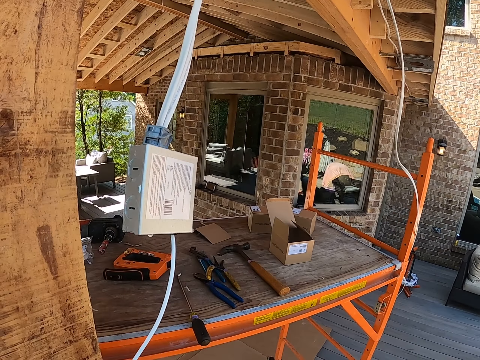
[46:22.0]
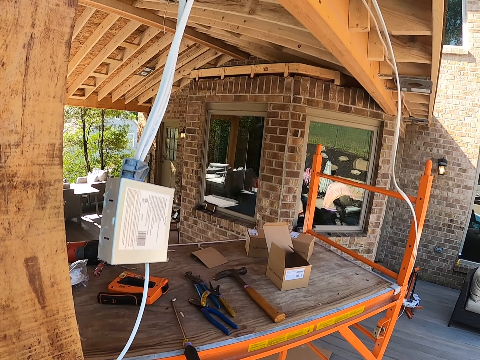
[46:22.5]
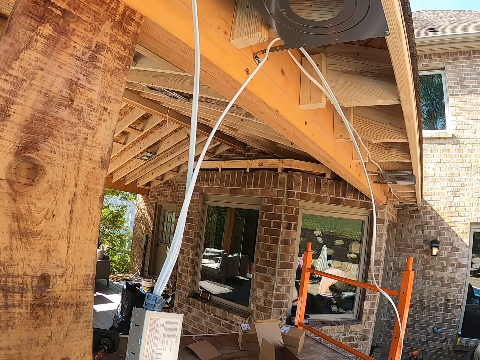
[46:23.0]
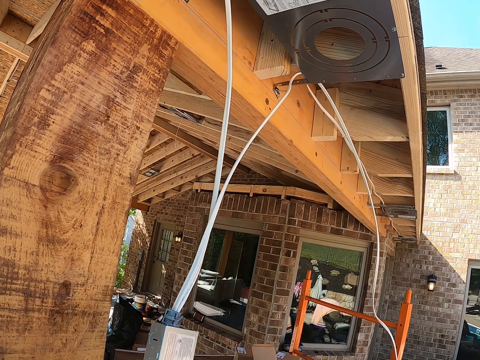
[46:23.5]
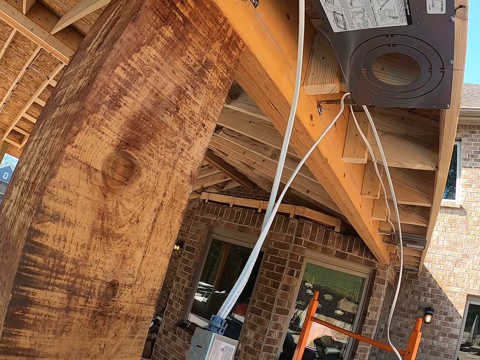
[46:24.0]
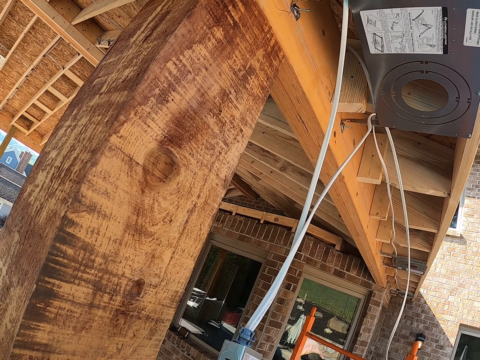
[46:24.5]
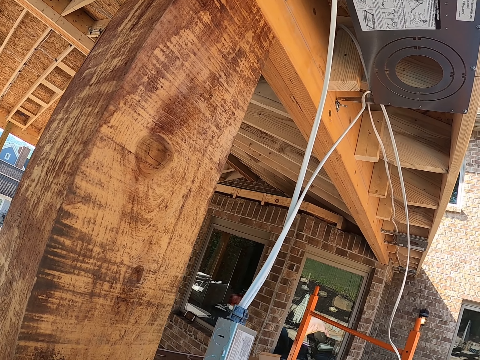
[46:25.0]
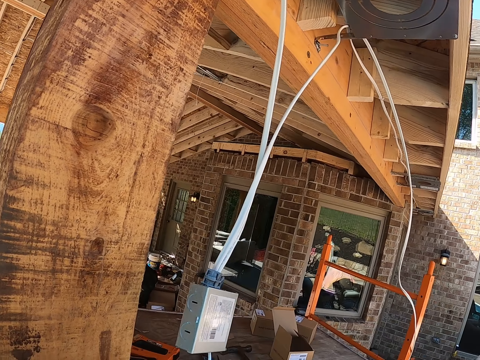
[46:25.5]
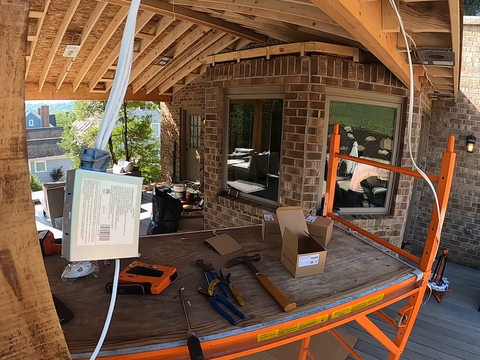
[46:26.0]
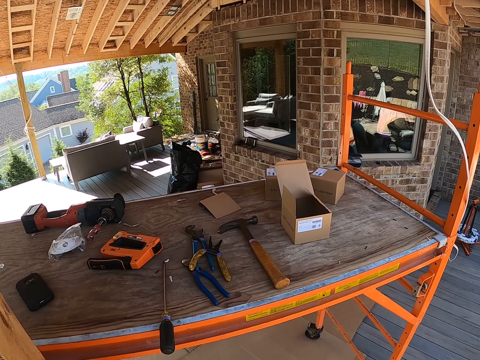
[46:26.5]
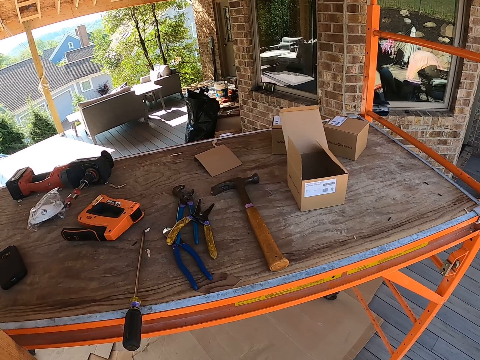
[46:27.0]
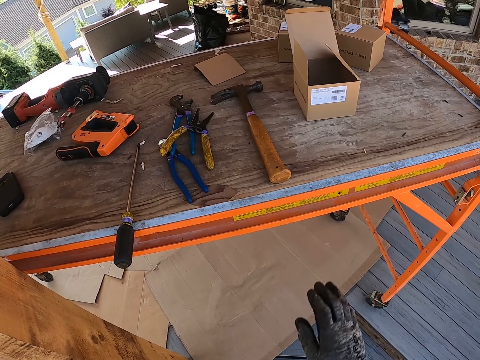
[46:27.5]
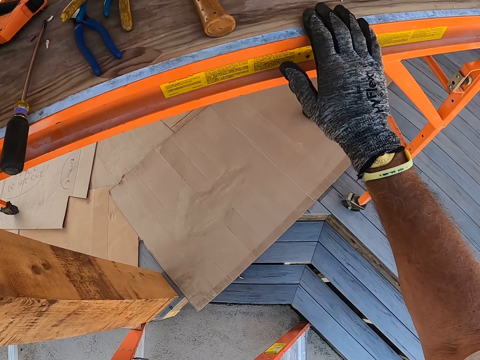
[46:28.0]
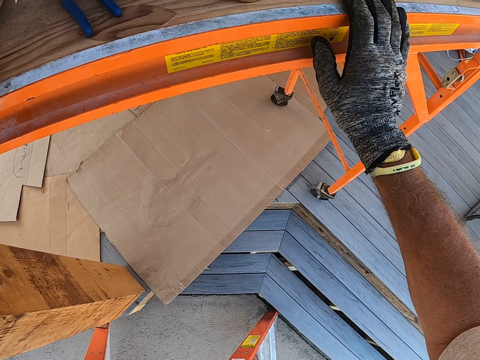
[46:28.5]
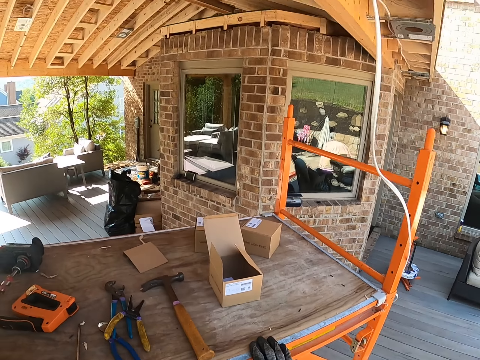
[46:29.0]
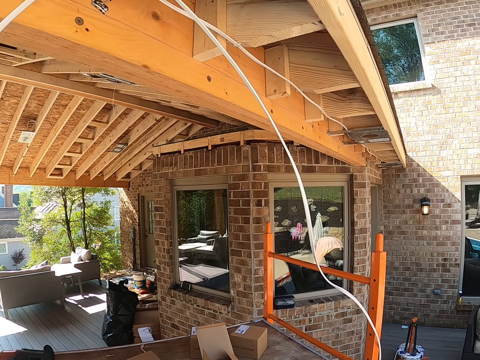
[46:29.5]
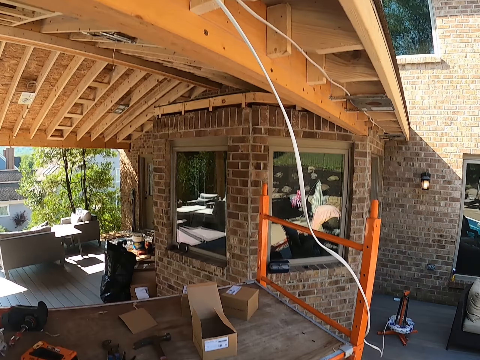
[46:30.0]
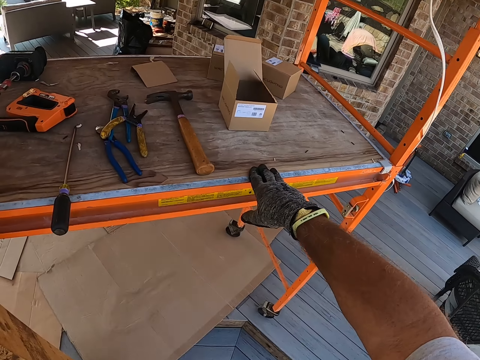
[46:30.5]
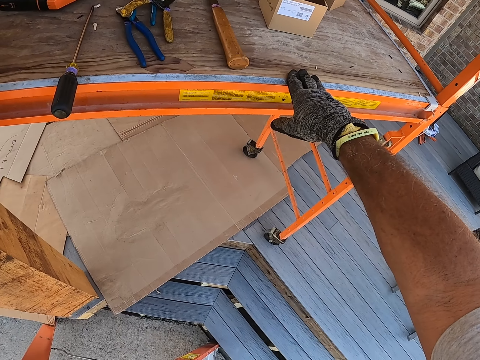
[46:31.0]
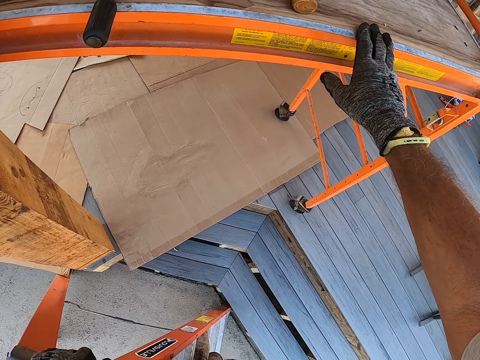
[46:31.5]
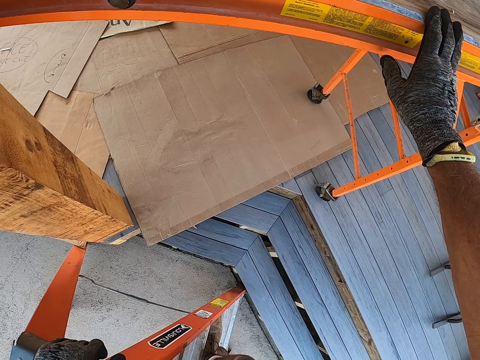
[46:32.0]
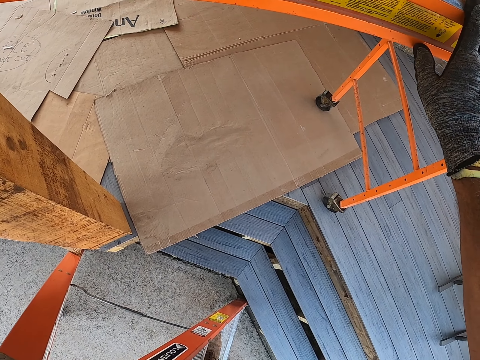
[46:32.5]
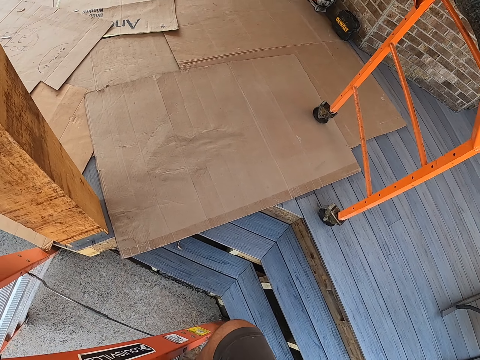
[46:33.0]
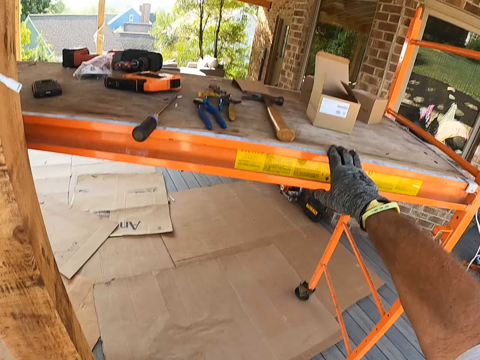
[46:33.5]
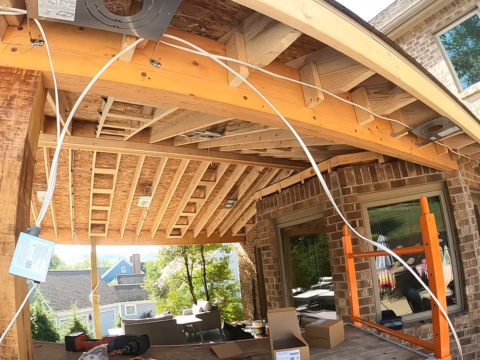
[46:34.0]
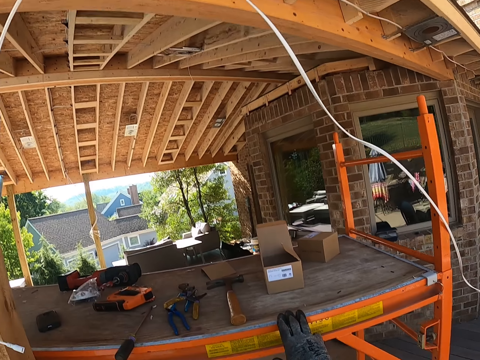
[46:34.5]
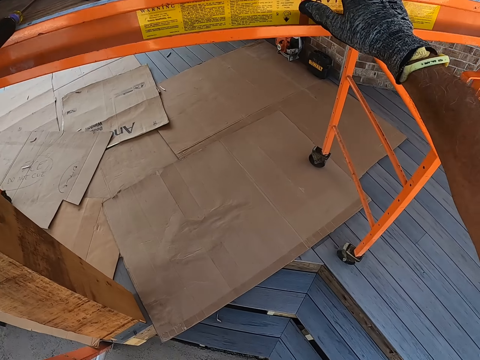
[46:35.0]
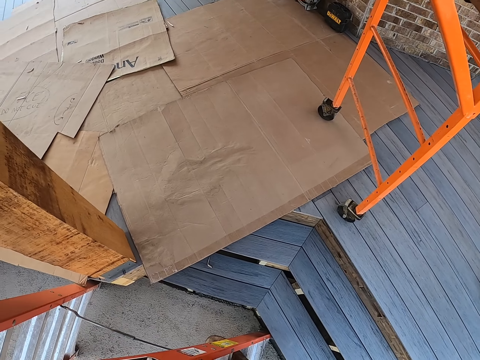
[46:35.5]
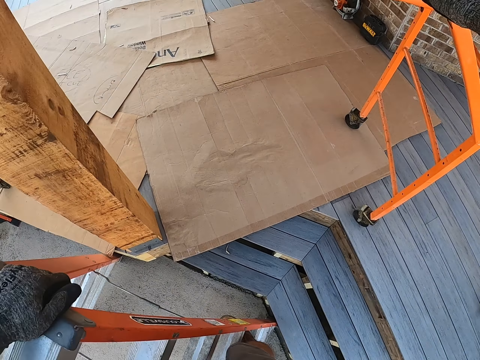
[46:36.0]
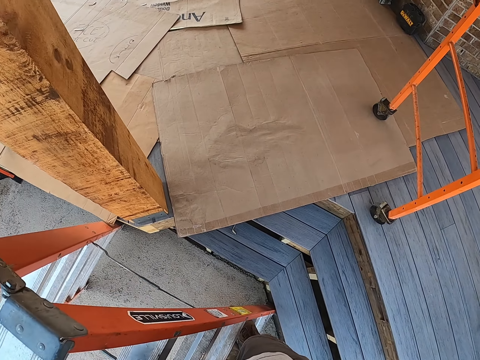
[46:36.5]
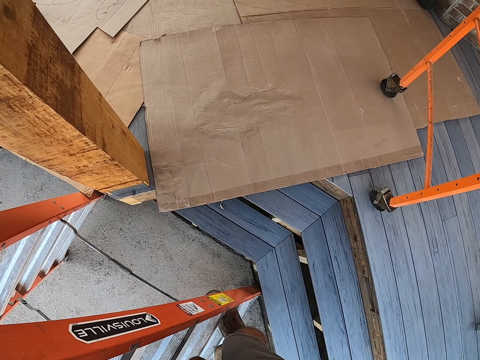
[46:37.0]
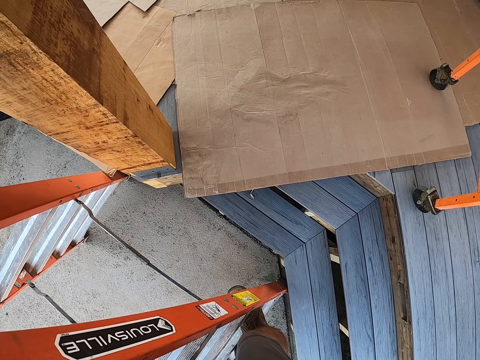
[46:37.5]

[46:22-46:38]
The camera wearer bends down and holds the table. They look up, bend down, look up and bend down.

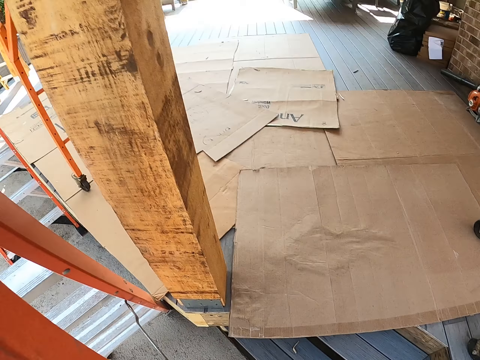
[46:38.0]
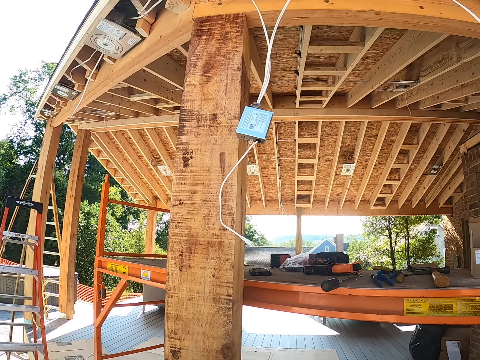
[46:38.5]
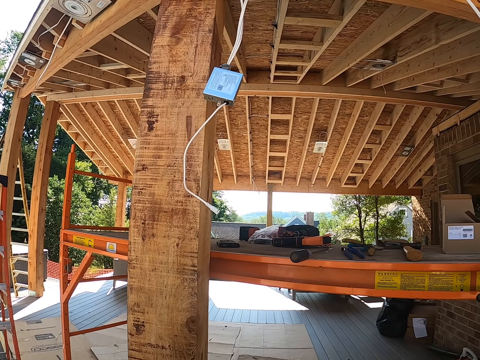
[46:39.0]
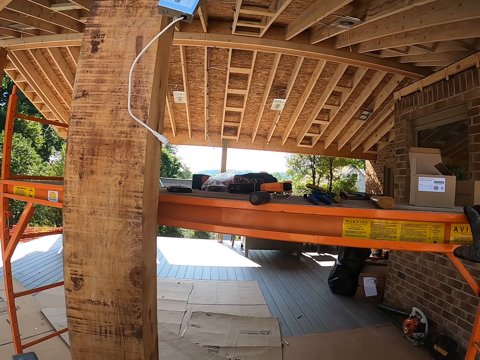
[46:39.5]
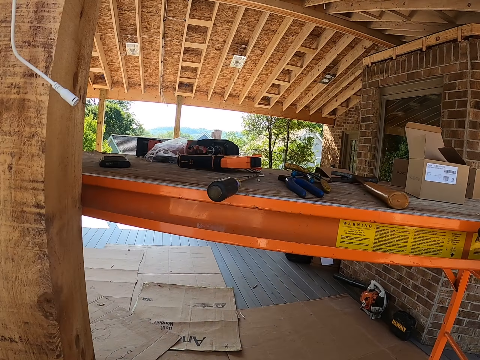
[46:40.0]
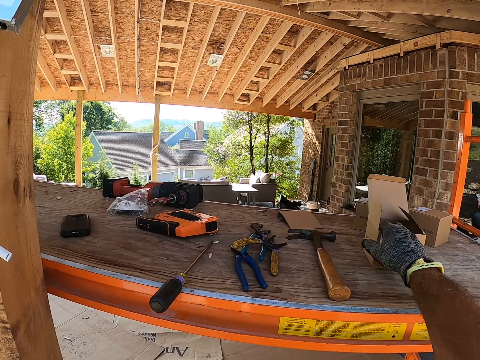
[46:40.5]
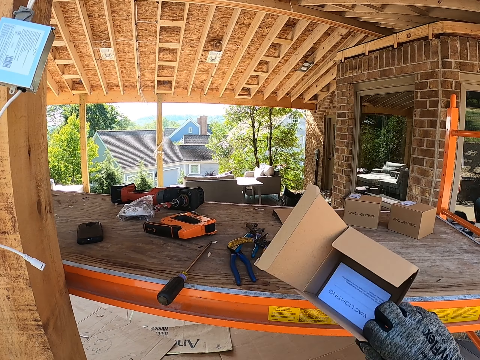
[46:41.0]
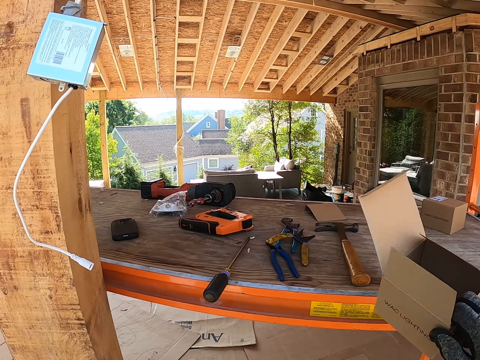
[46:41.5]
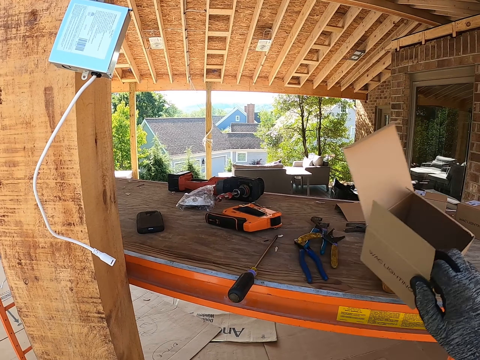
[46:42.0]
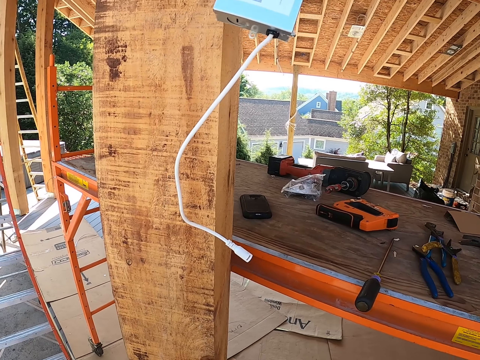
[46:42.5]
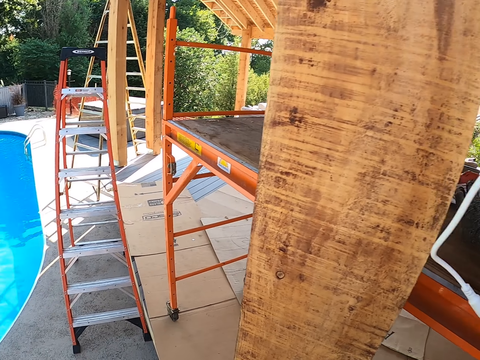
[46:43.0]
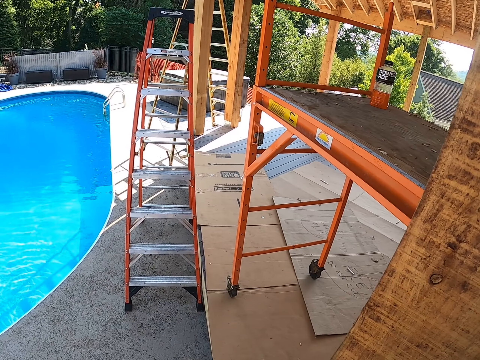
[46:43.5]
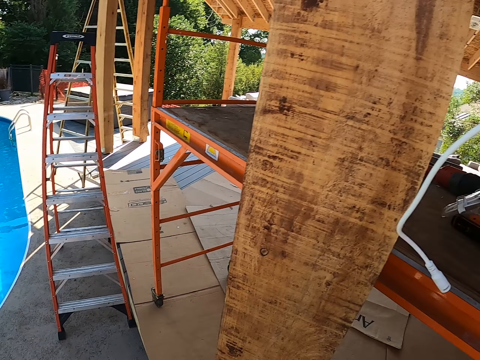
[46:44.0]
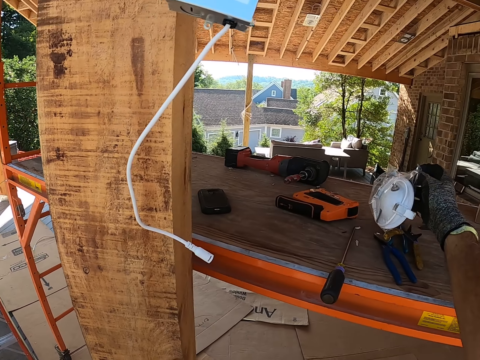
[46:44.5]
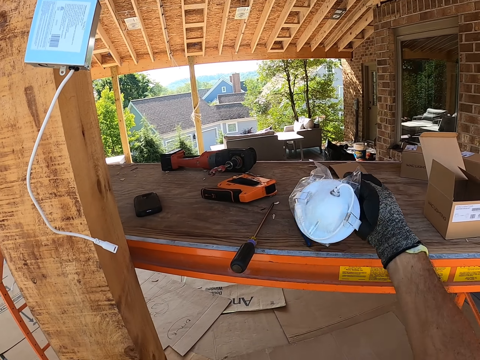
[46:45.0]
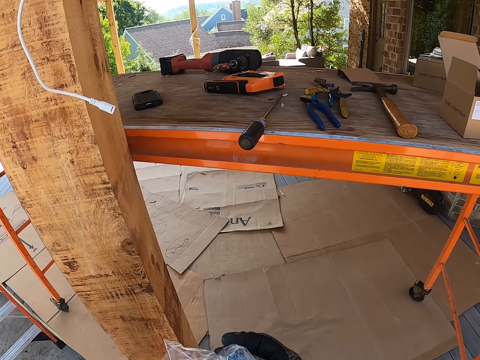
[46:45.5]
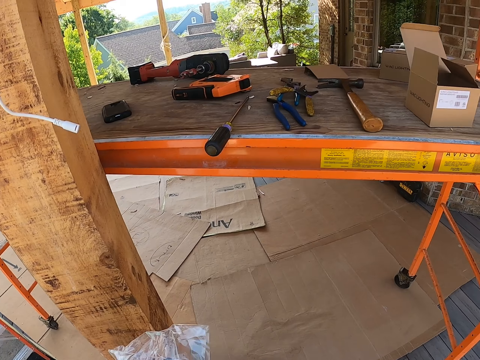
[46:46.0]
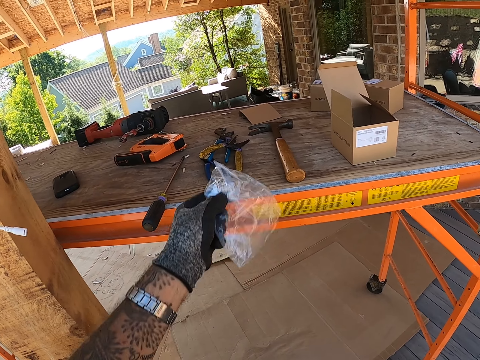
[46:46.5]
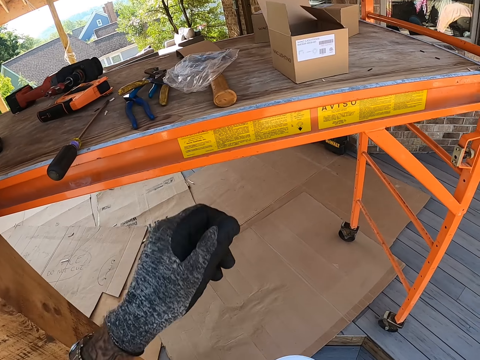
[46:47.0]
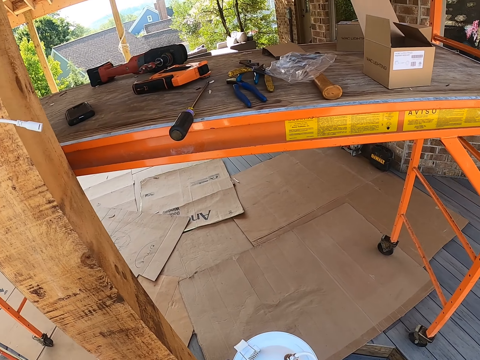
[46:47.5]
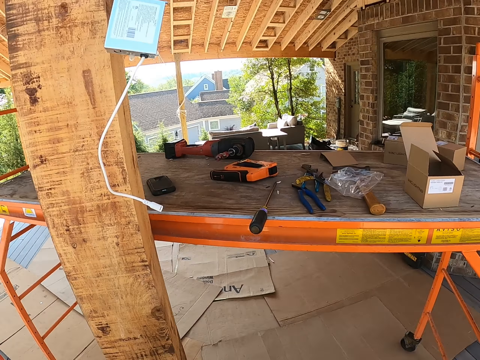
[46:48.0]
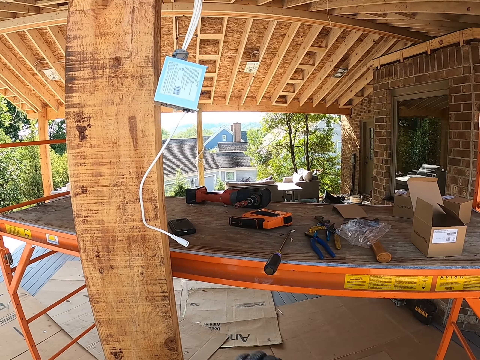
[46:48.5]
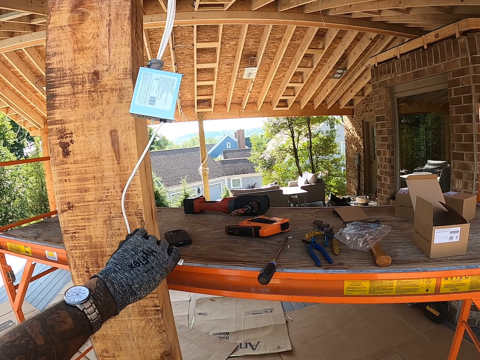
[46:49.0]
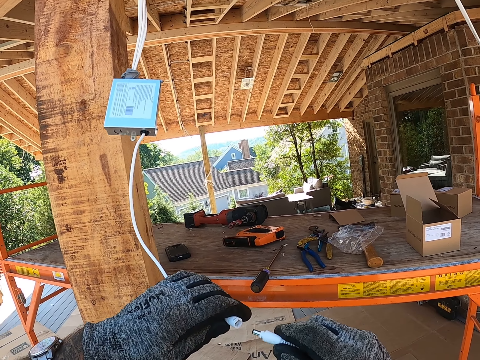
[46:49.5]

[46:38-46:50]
The camera wearer looks up. They pick a carton from the workbench. They take up something from the workbench. They place a nylon paper on the table. They throw the nylon paper to the workbench.
